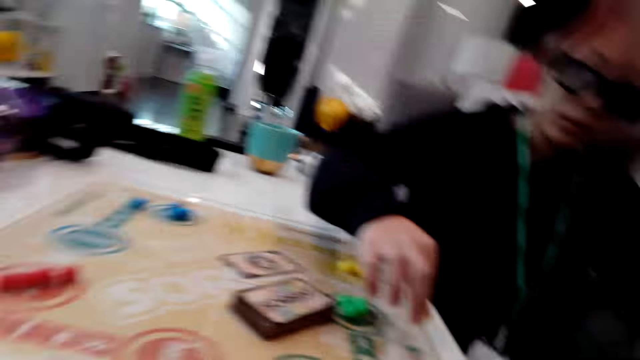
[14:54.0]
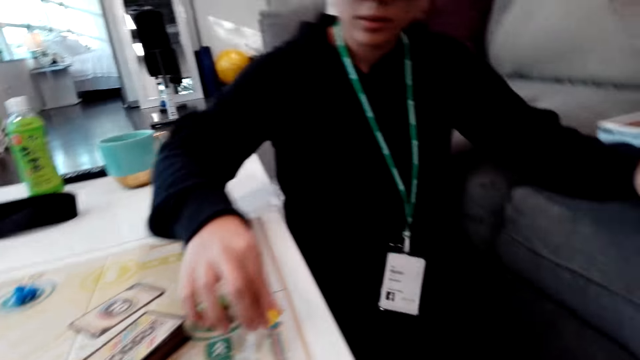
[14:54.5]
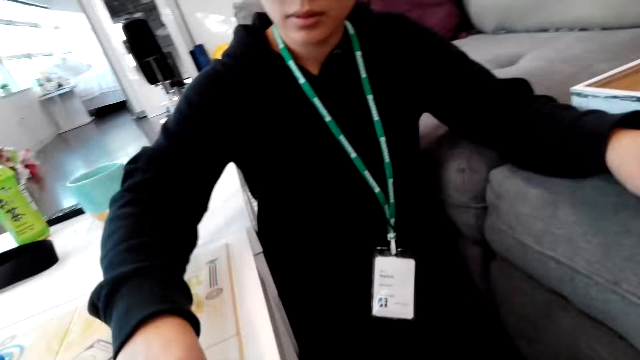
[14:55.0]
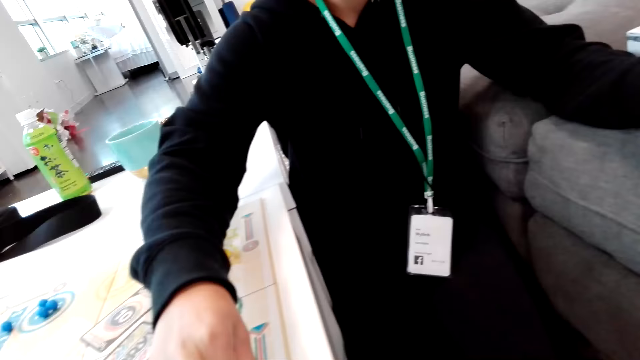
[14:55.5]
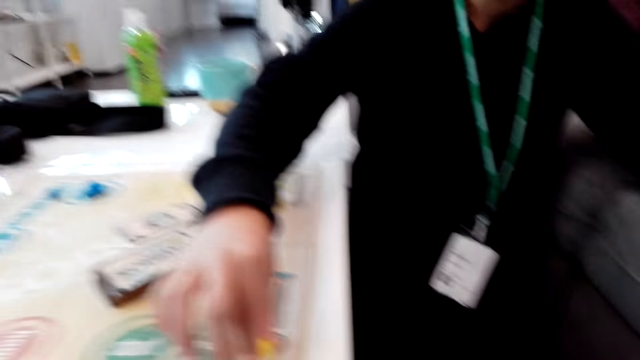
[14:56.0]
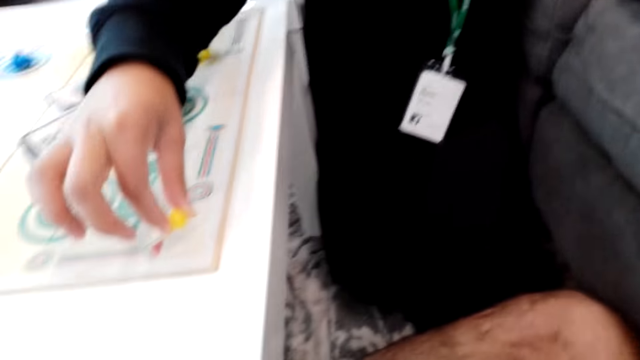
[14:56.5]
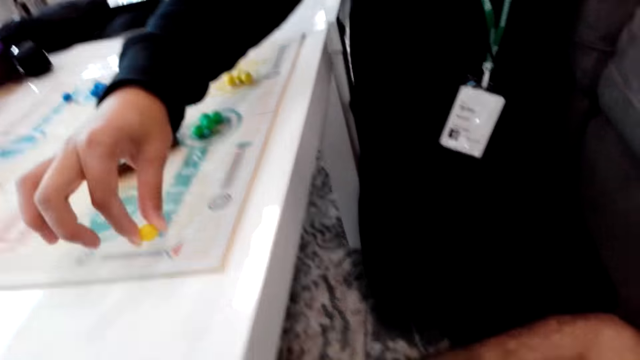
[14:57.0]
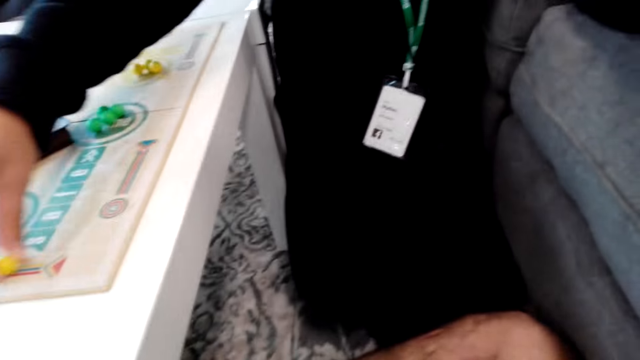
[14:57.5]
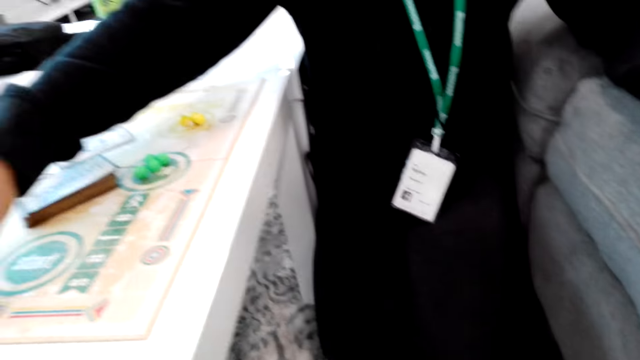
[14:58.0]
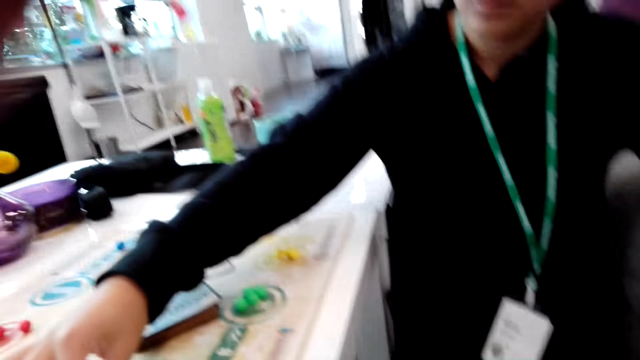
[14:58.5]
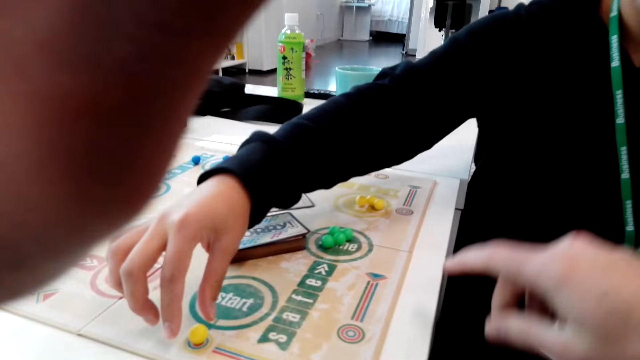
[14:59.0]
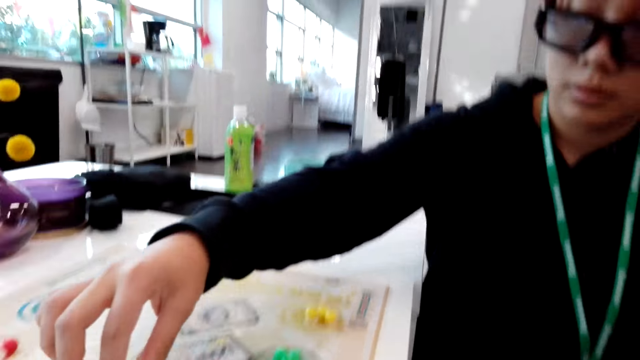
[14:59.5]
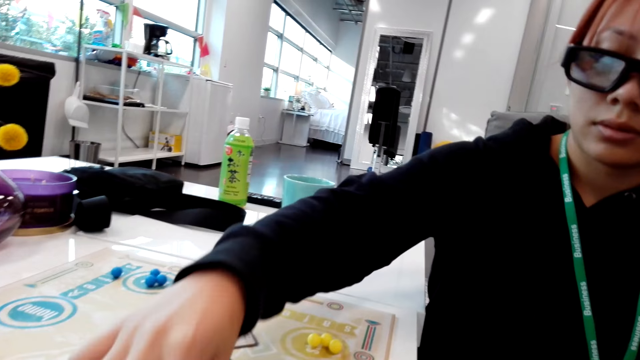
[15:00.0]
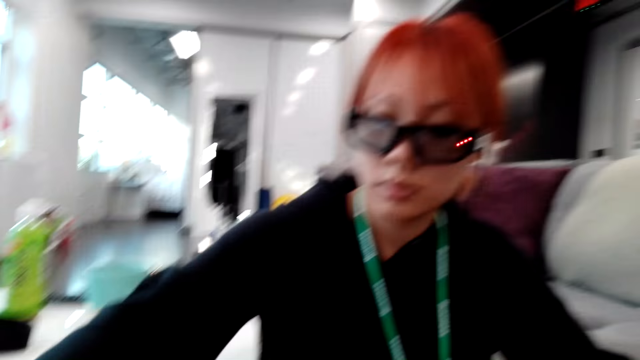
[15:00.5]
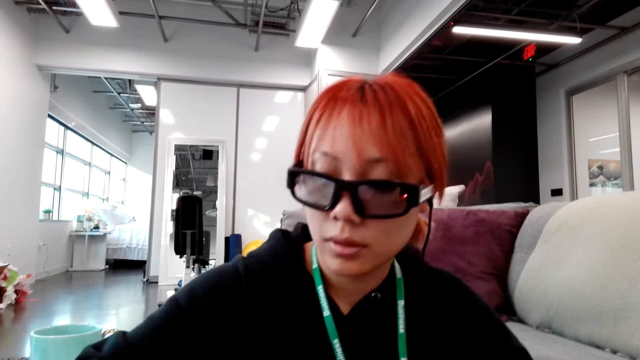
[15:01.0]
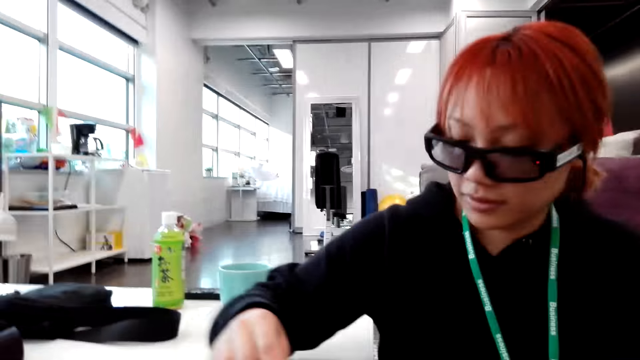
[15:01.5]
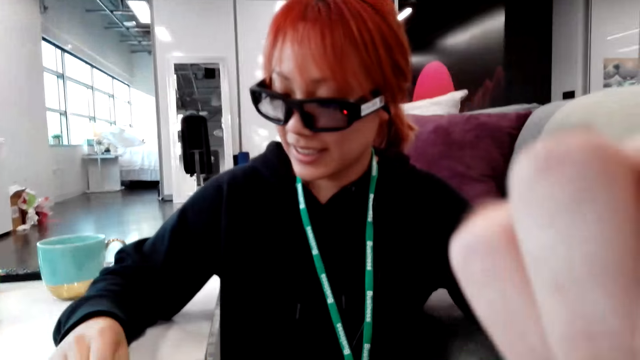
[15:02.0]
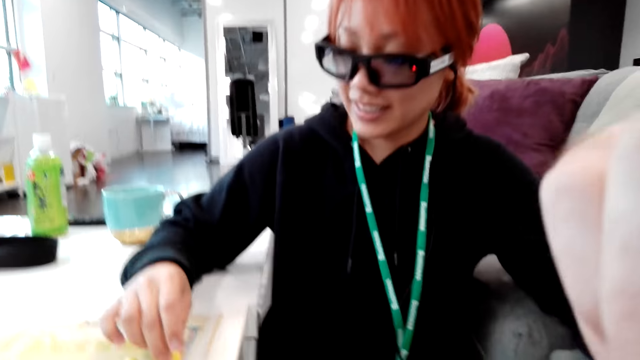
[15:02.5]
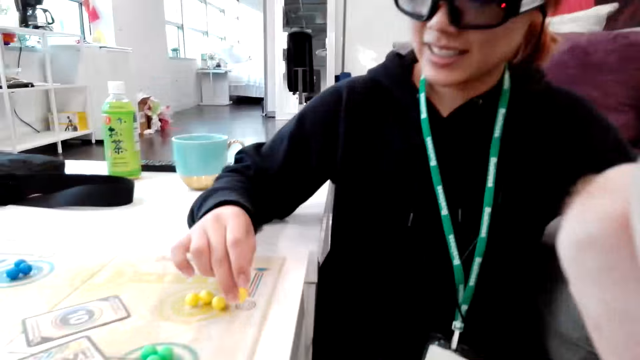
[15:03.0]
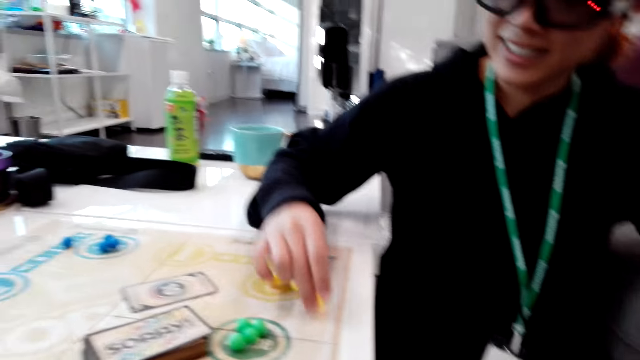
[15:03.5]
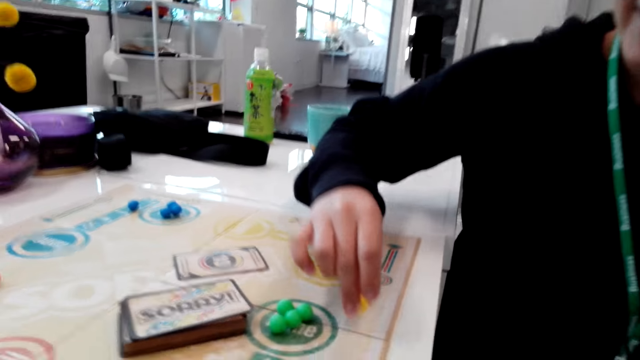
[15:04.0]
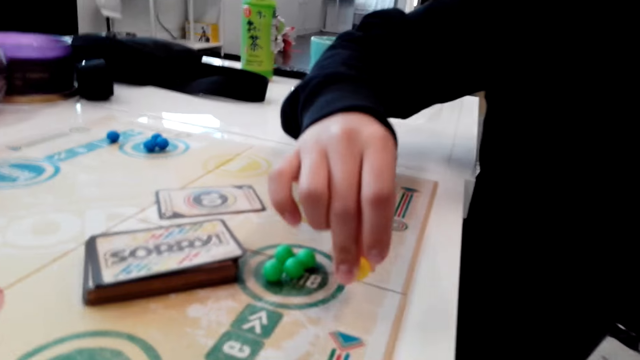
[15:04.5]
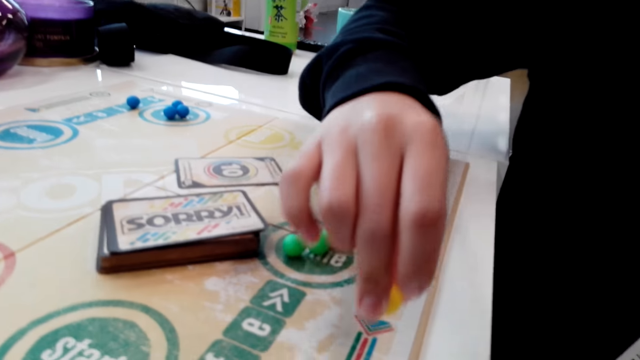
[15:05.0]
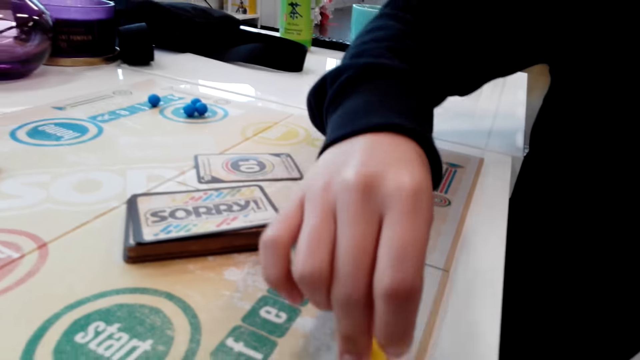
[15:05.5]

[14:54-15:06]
The camera wearer looks around. A woman counts on the sorry game. The woman puts the game marbles on the cardboard. The camera wearer raises a hand. They talk to the woman. They look at the woman. The woman counts on the sorry game and plays the game on the cardboard.

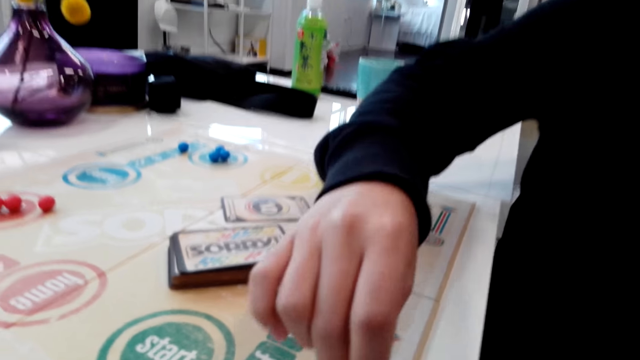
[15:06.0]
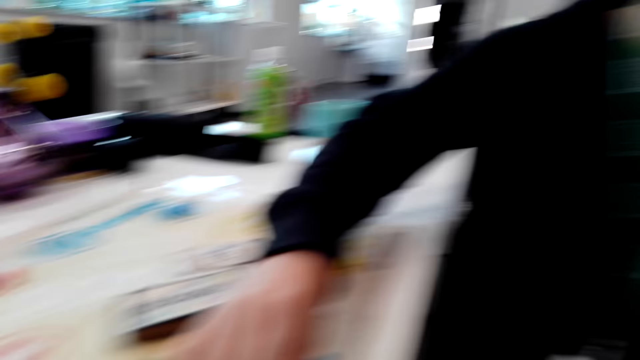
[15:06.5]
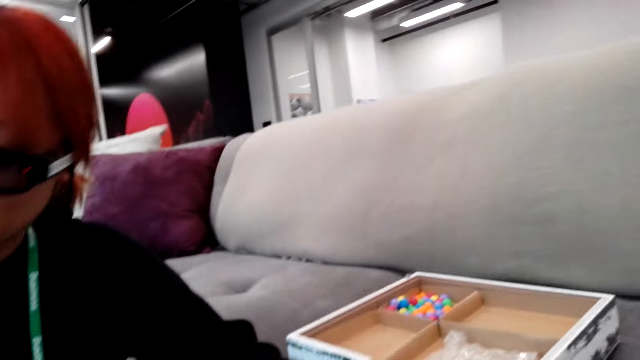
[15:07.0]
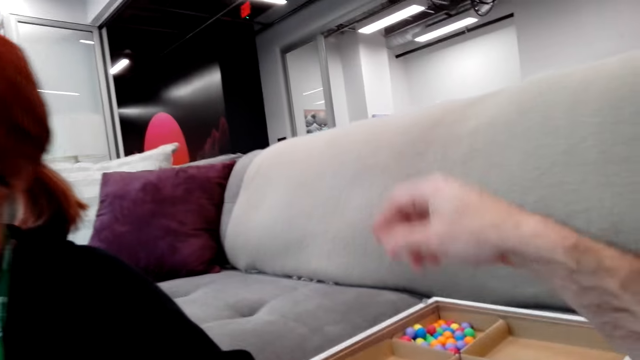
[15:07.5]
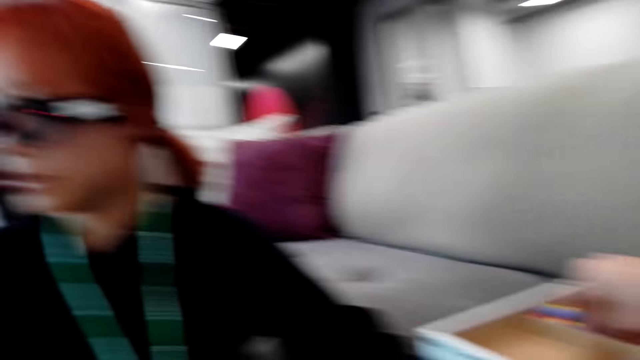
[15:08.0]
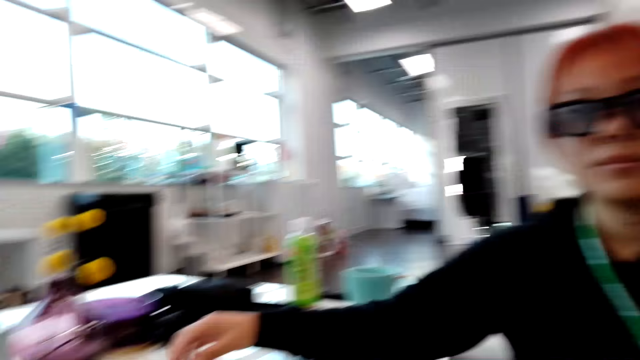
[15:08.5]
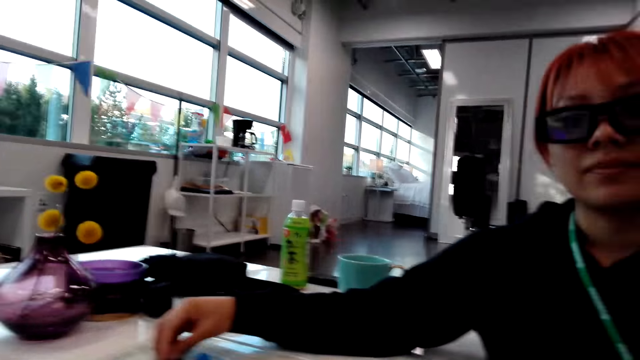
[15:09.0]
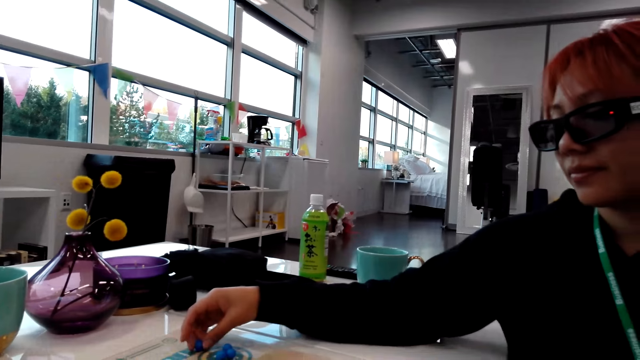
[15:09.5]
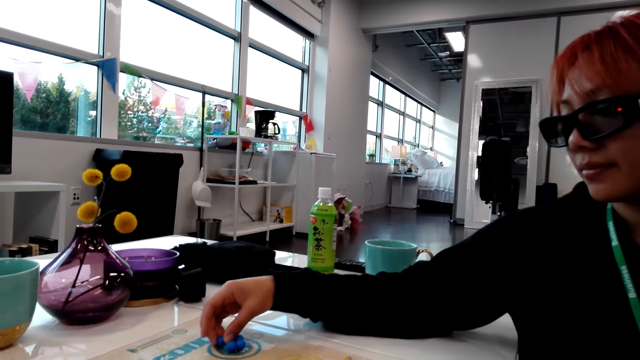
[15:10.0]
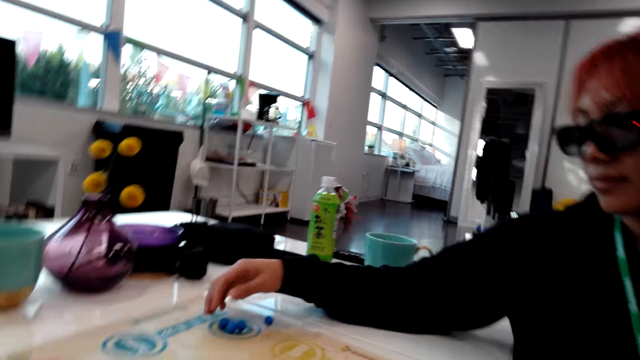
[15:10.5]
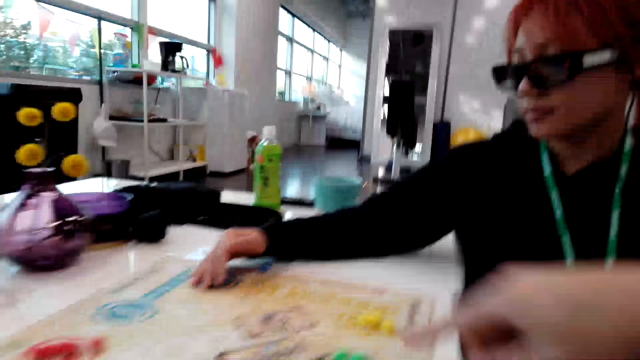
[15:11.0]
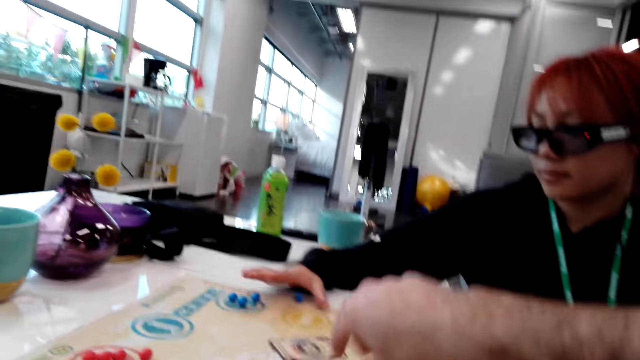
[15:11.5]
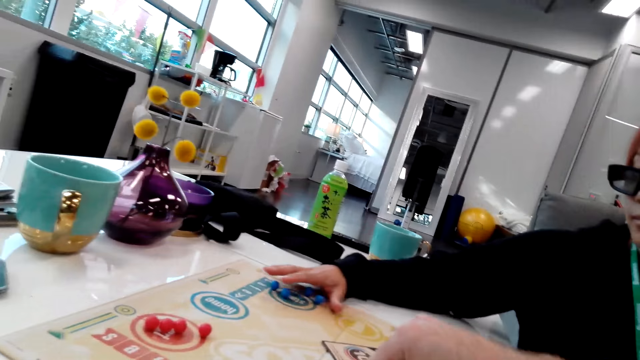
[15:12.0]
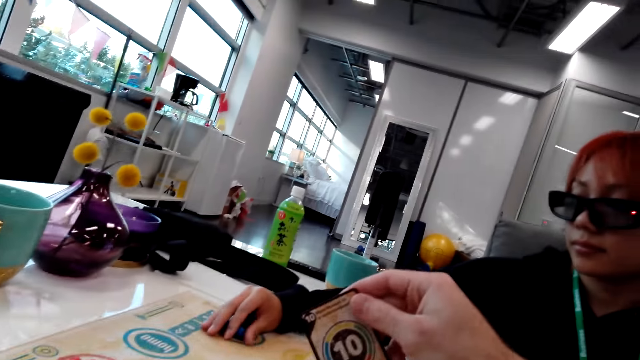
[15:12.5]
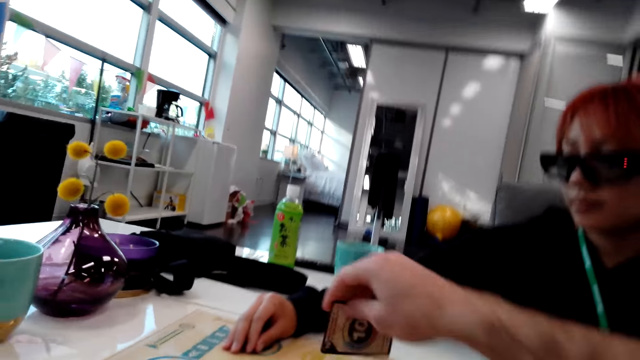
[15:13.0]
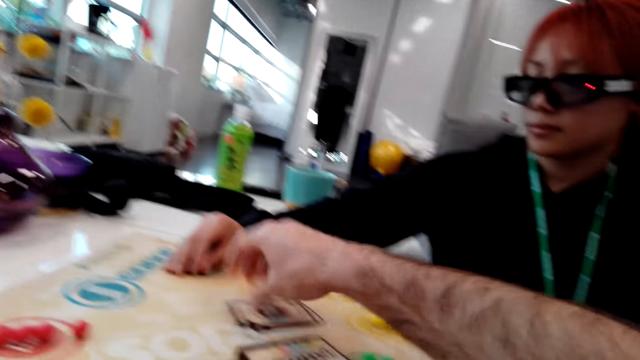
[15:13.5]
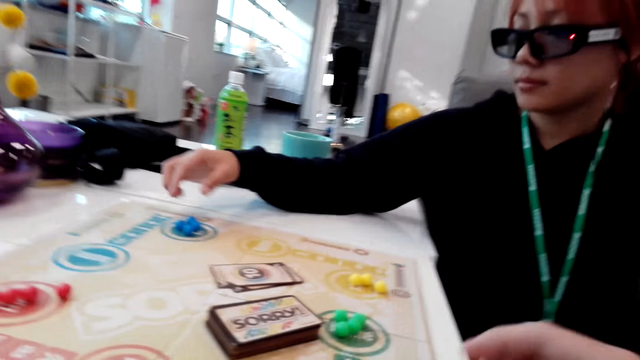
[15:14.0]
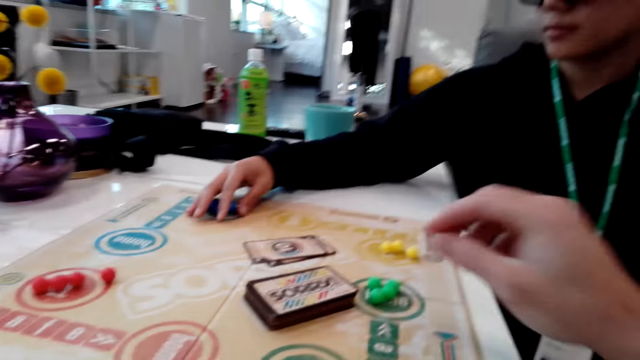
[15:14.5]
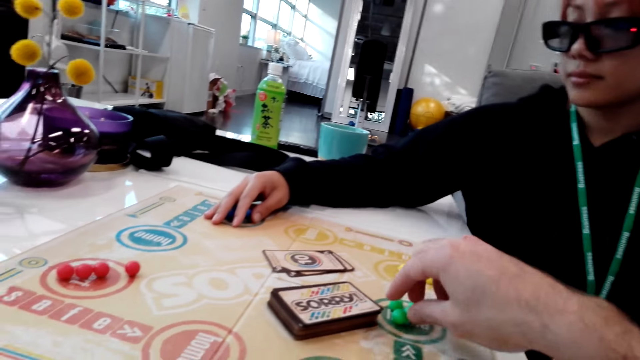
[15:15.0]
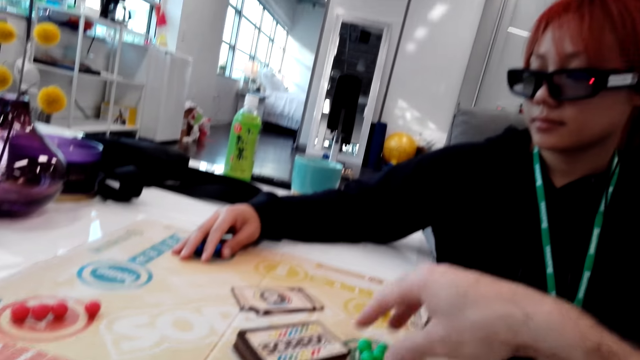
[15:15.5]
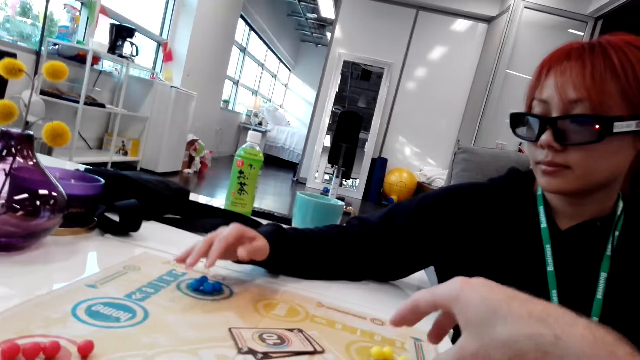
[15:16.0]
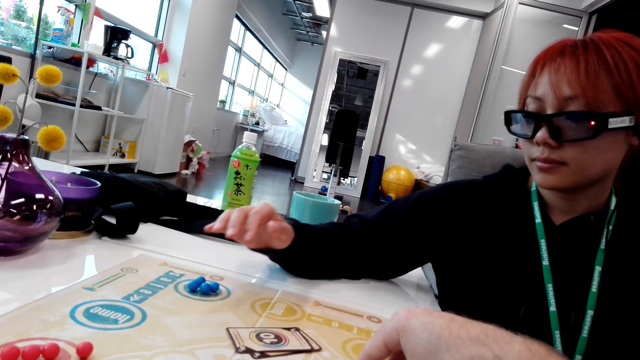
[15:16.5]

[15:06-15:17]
The camera wearer looks around. They pick the pebbles. A woman talks to the camera wearer. The camera wearer collects the game marbles in a wooden design box. They look around. The woman talks to the camera wearer. The woman holds the pebble. The camera wearer picks up a game card on the cardboard. They drop the card, put the game card on the cardboard, and talk to the woman. They hold the pebble.
